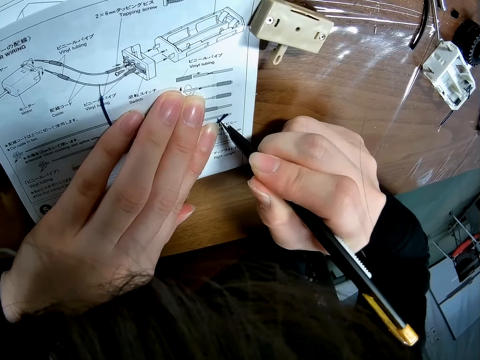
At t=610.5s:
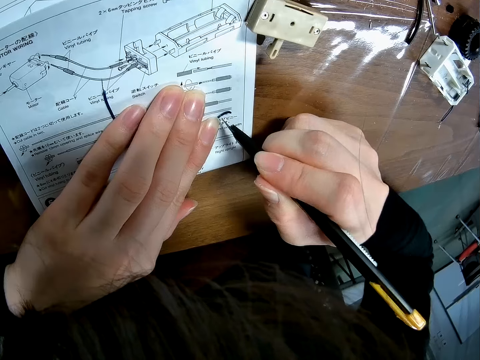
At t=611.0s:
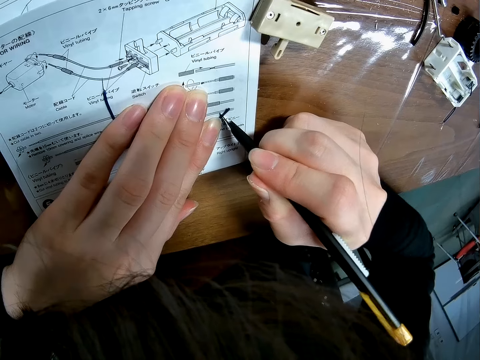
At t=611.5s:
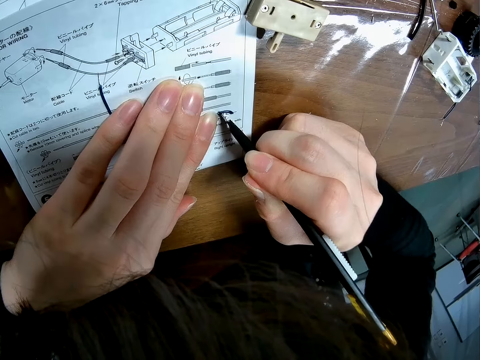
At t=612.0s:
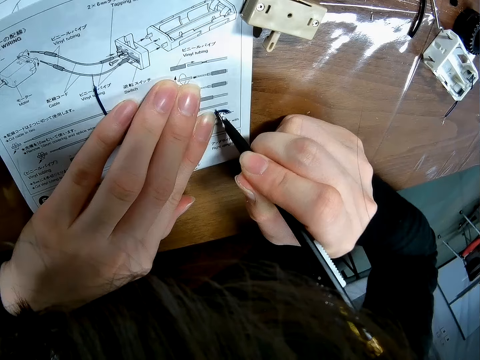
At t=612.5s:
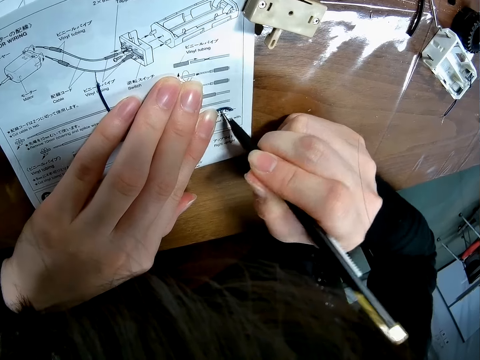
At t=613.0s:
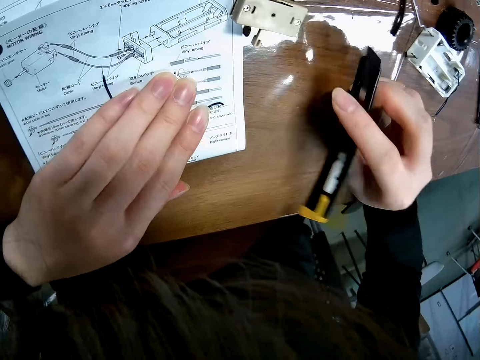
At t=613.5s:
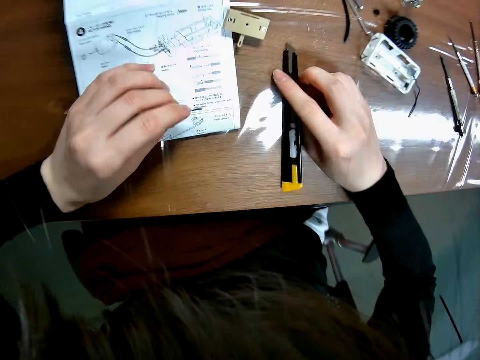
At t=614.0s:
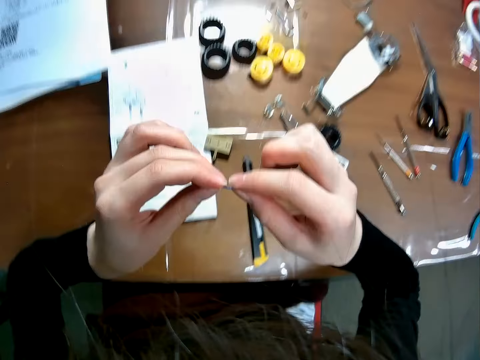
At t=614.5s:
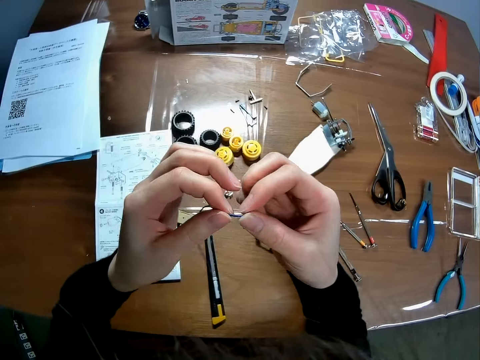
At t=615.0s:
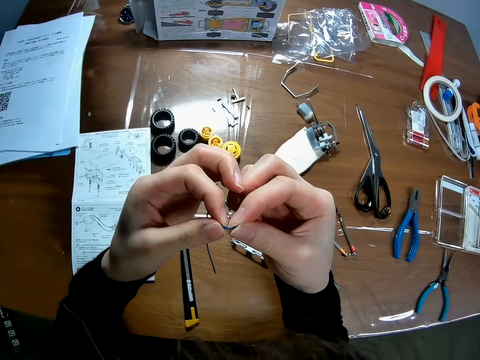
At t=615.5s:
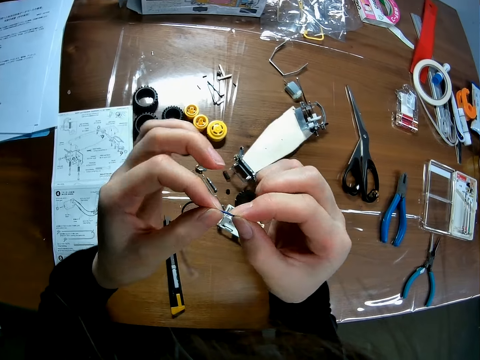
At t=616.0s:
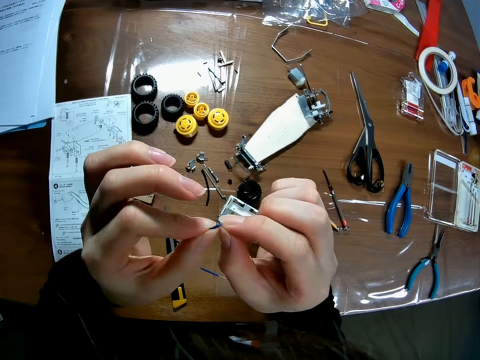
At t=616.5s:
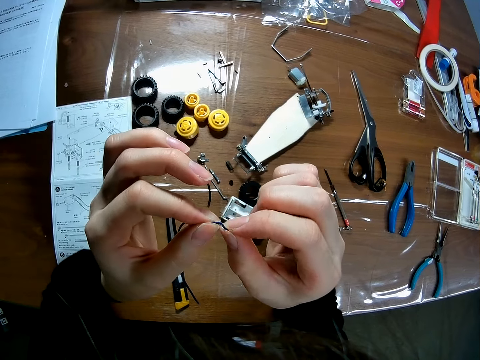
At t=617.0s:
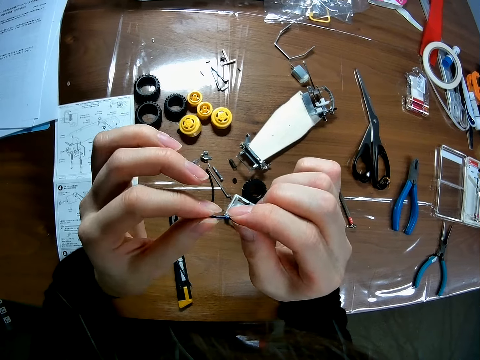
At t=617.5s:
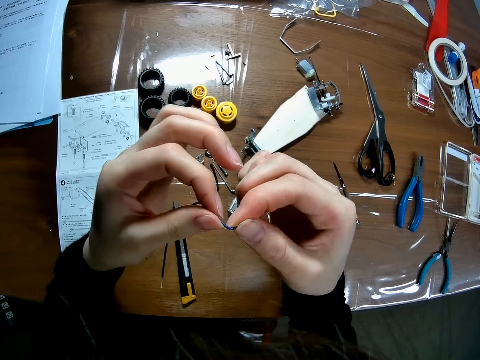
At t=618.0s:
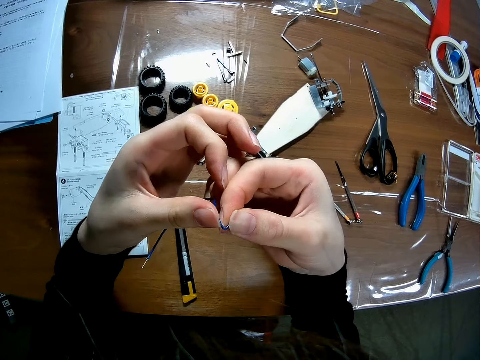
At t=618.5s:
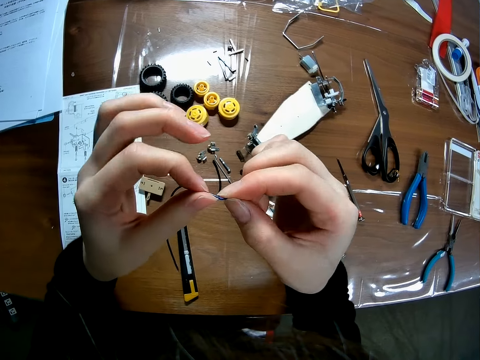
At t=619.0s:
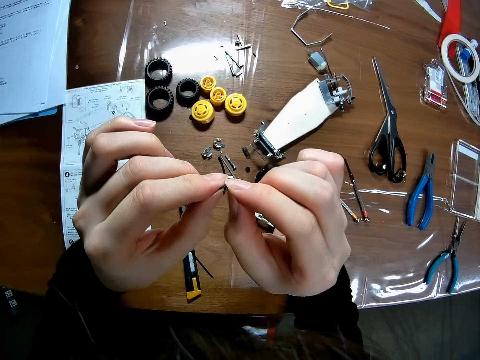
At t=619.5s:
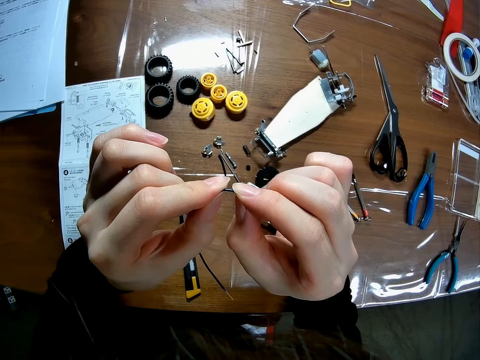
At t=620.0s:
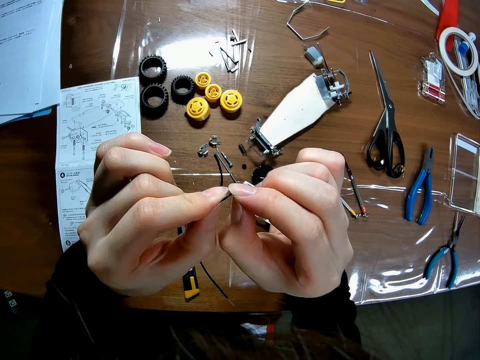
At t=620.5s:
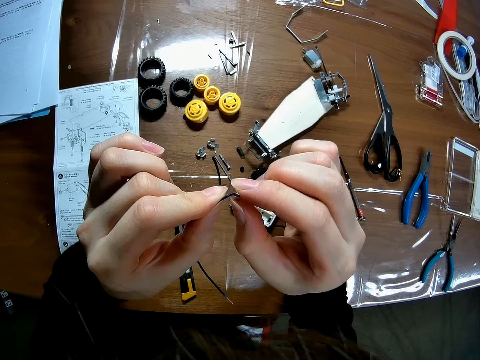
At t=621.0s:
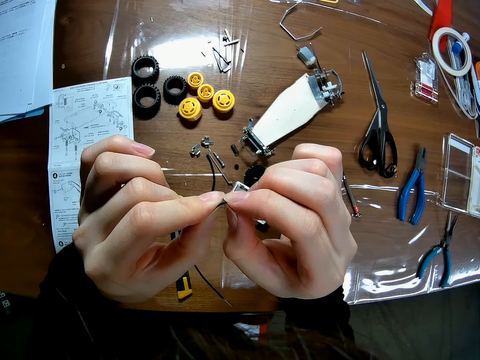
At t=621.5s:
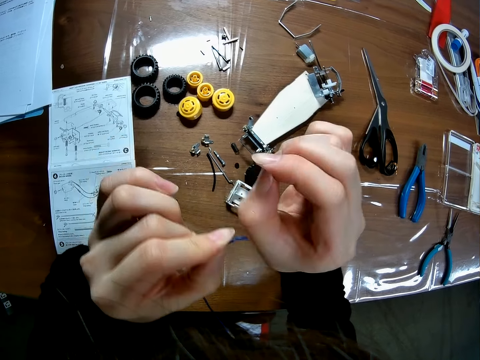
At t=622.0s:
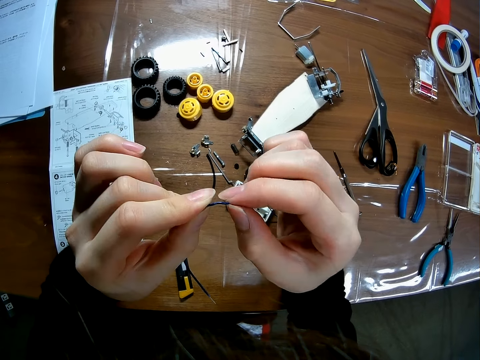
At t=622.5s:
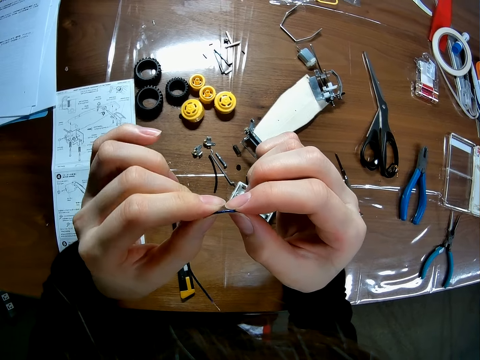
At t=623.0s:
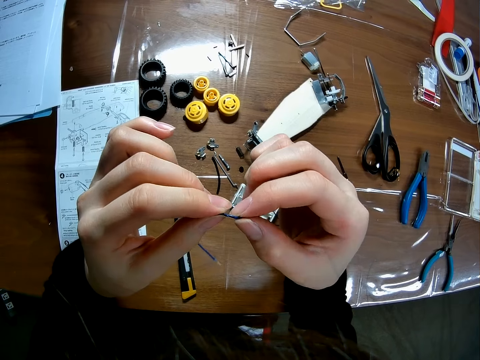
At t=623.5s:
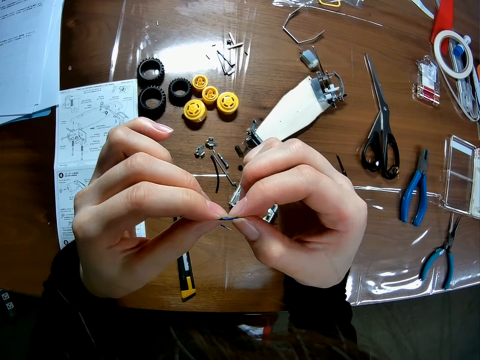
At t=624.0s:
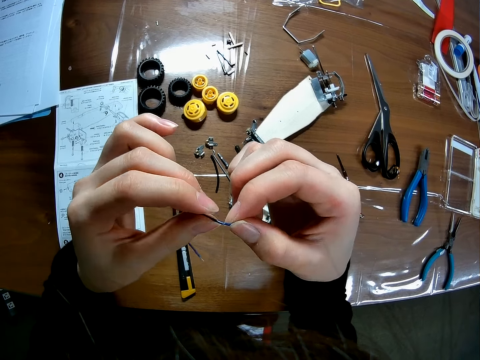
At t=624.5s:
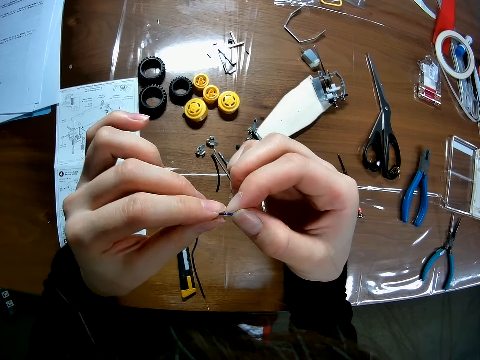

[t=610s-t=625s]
The camera wearer picks up the wire from the paper on the table, drops the blade on the table, and twists the wire with both hands.

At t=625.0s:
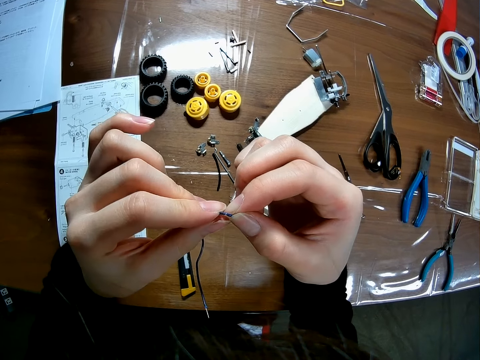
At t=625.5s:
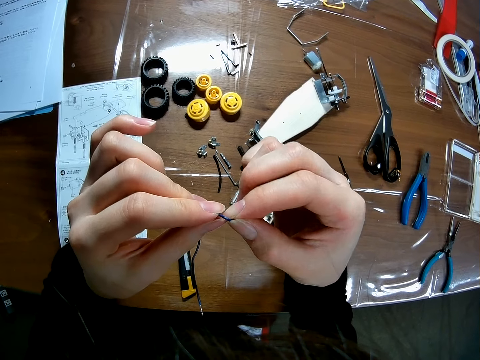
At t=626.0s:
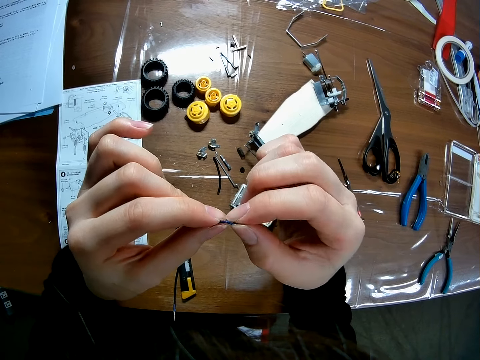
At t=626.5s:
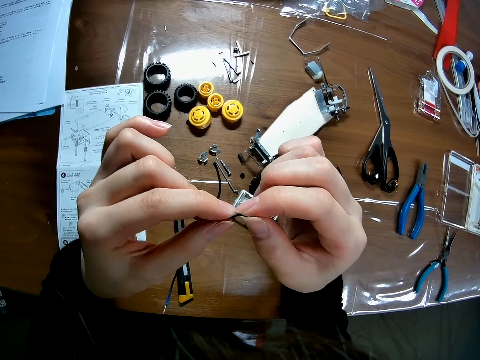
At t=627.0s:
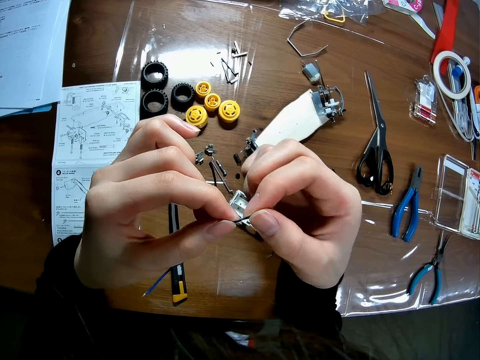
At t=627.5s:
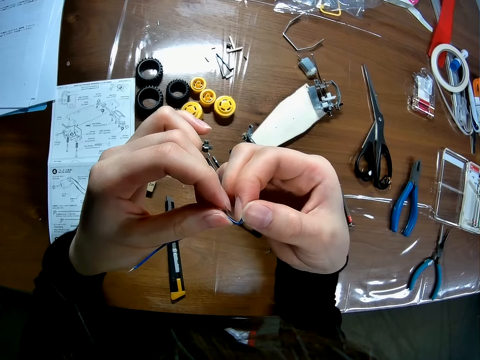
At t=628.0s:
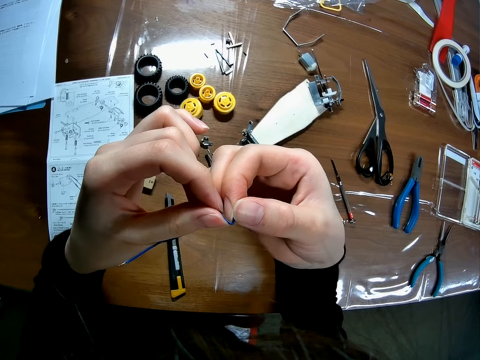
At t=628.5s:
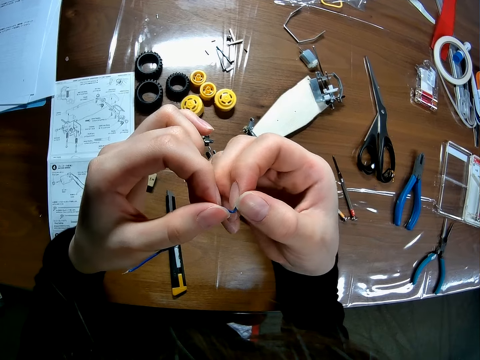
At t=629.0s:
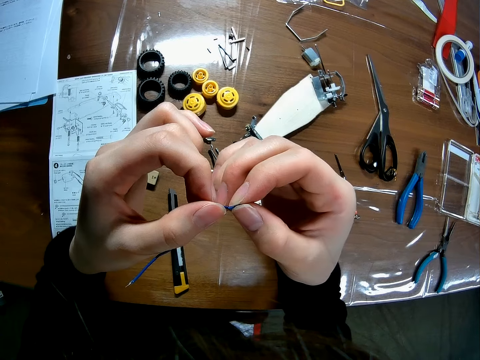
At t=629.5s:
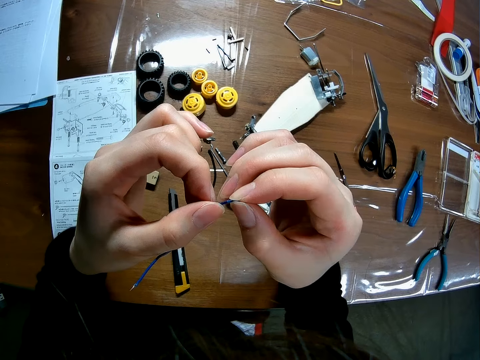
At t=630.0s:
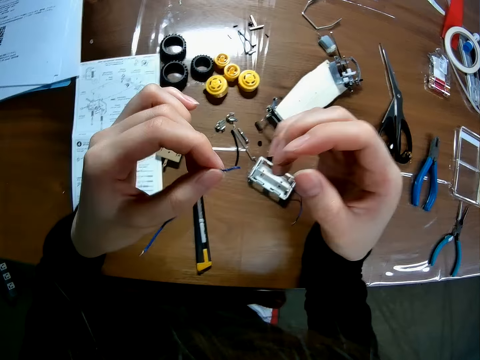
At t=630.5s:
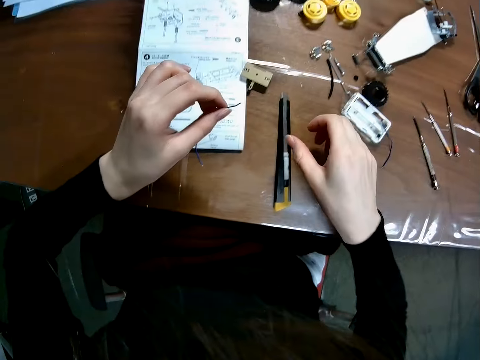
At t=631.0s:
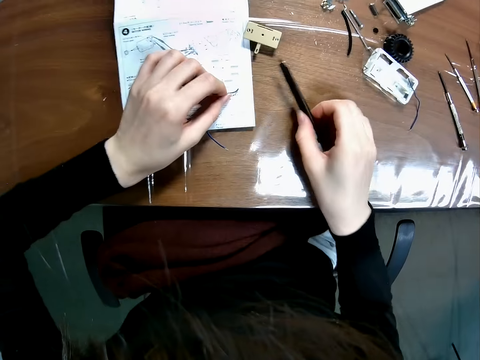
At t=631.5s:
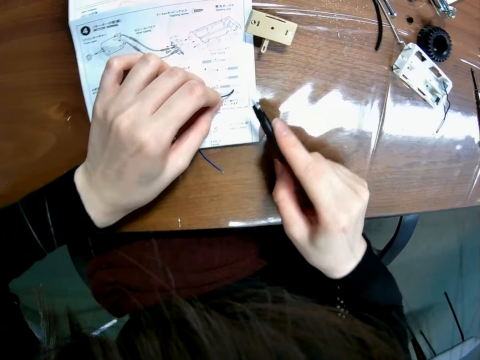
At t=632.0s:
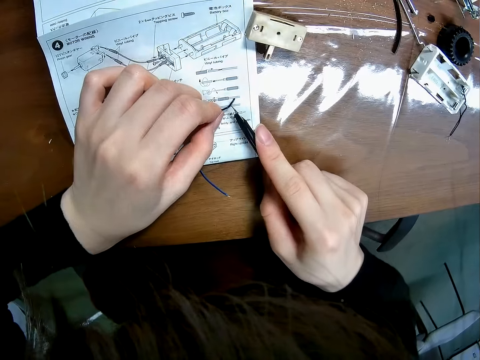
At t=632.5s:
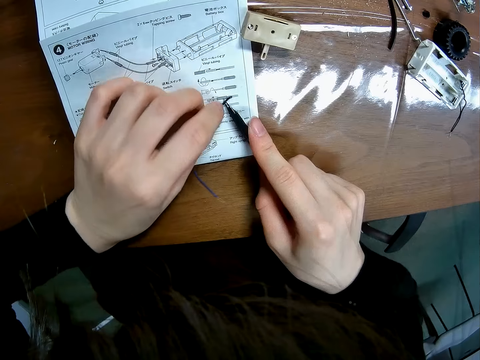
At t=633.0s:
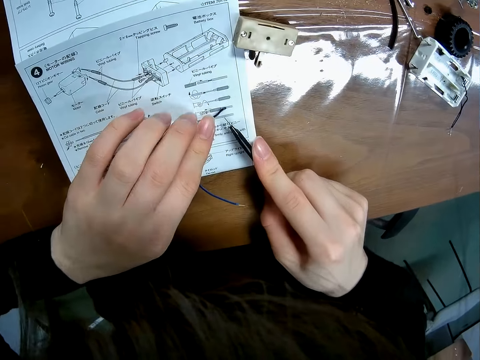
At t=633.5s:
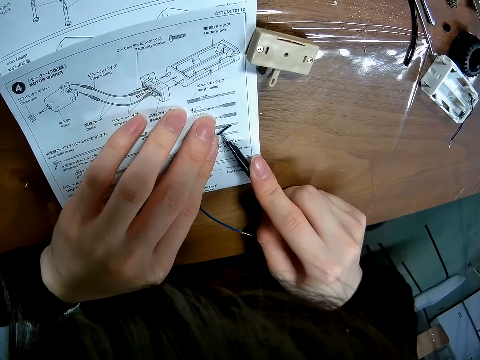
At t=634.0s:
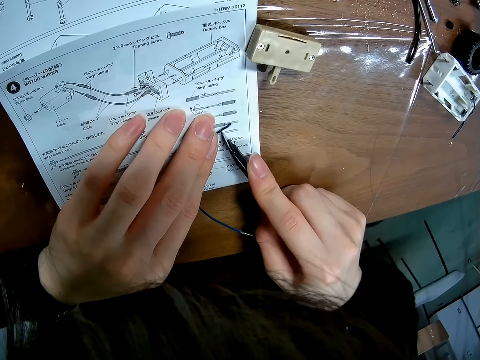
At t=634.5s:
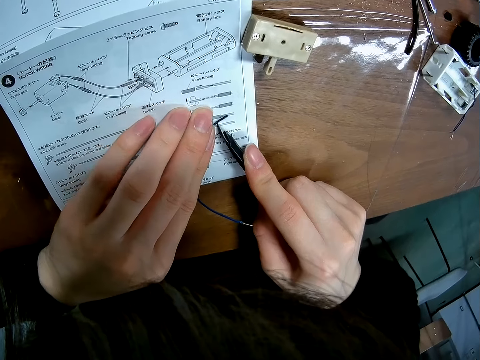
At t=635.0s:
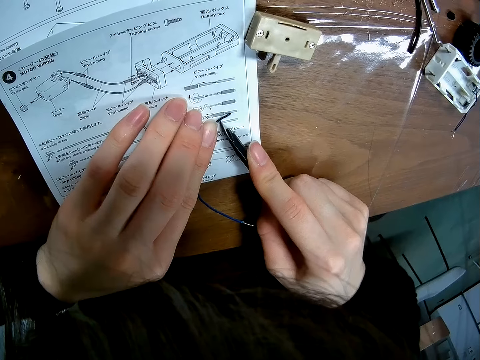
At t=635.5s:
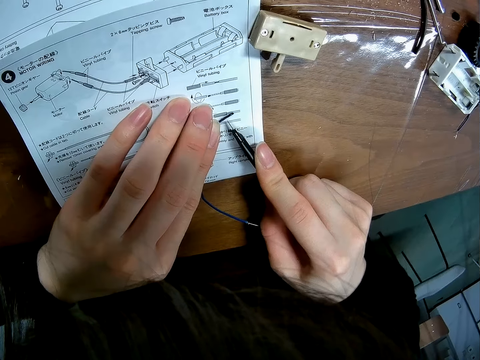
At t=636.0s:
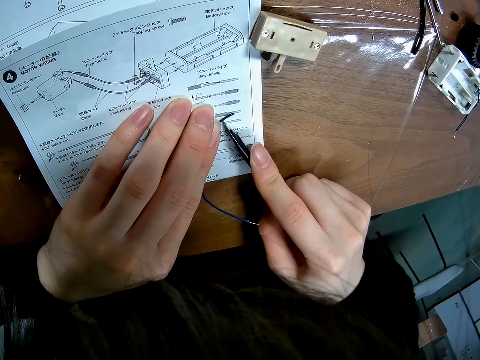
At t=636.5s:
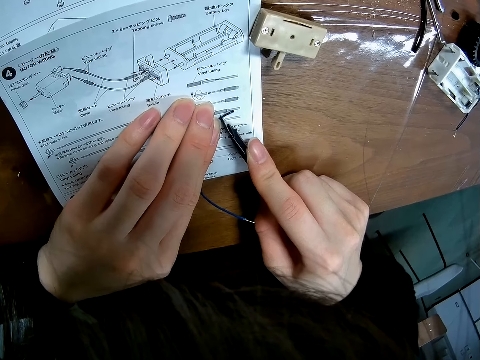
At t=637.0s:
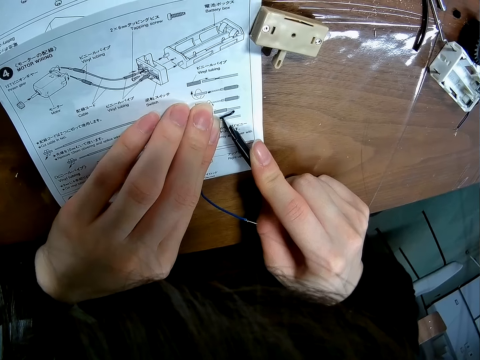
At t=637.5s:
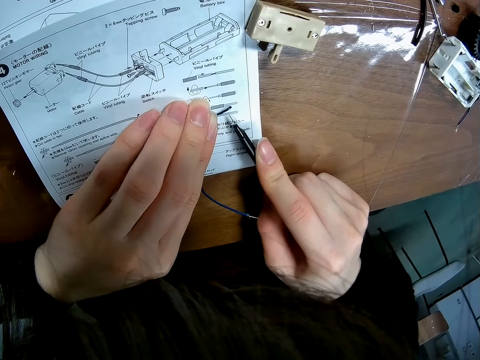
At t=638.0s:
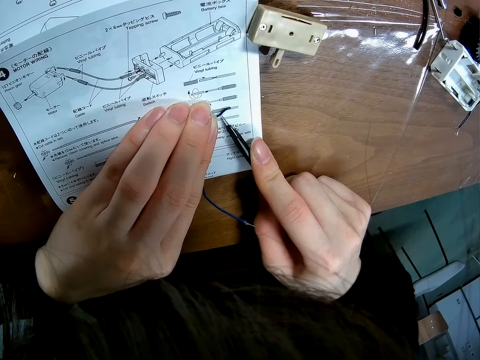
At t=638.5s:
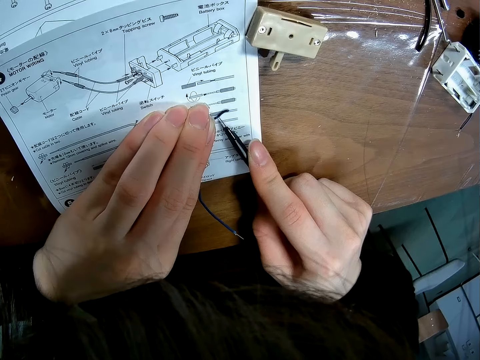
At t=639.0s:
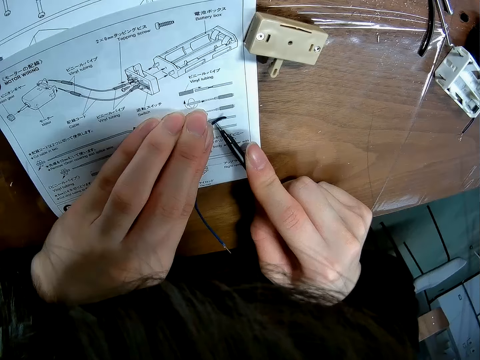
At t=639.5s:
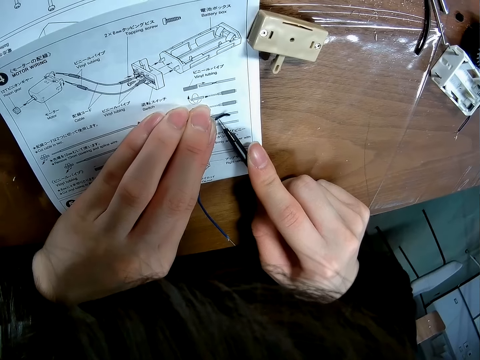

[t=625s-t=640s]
The camera wearer places the wire on an instruction manual that is on the table. They pick up the blade from the table. They cut the wire with the blade.
